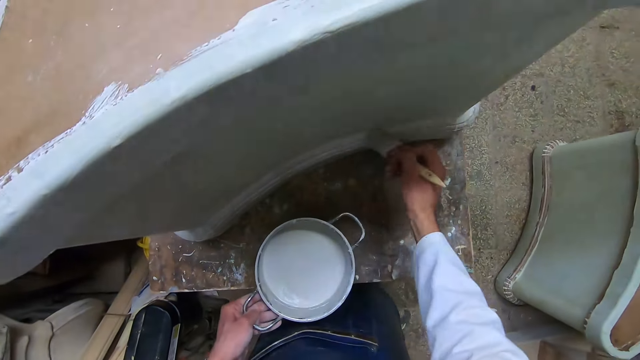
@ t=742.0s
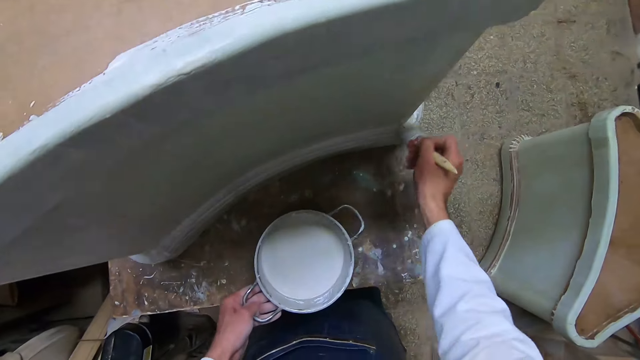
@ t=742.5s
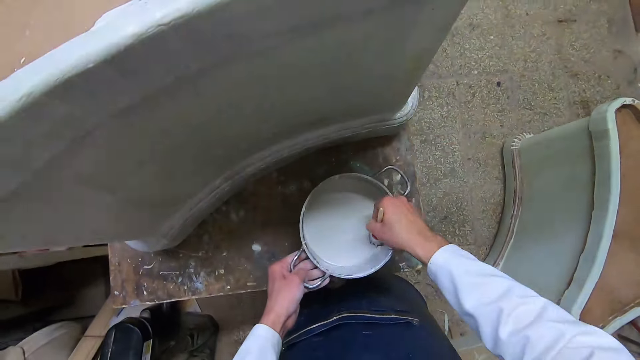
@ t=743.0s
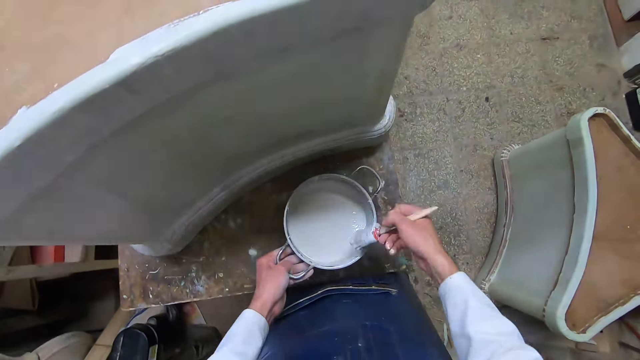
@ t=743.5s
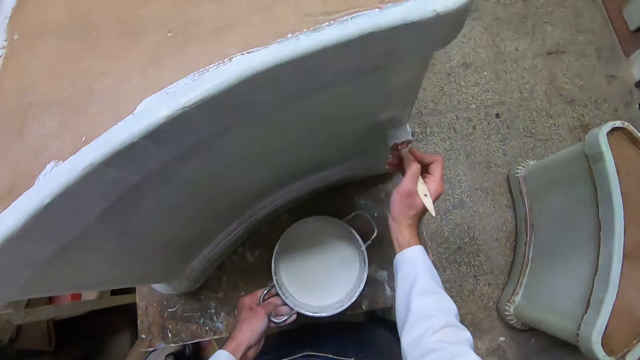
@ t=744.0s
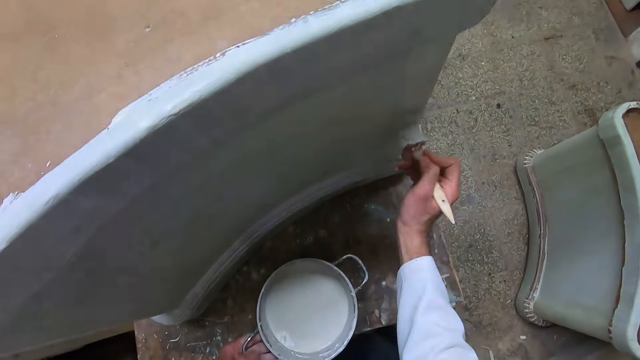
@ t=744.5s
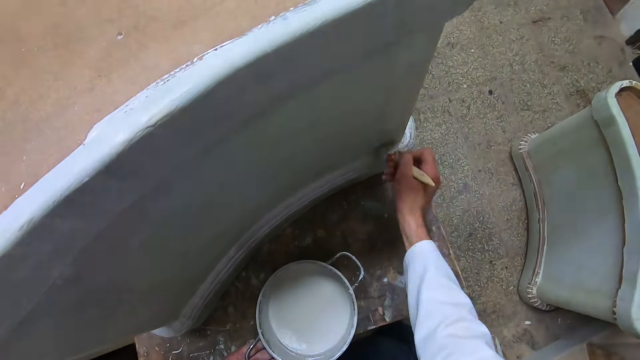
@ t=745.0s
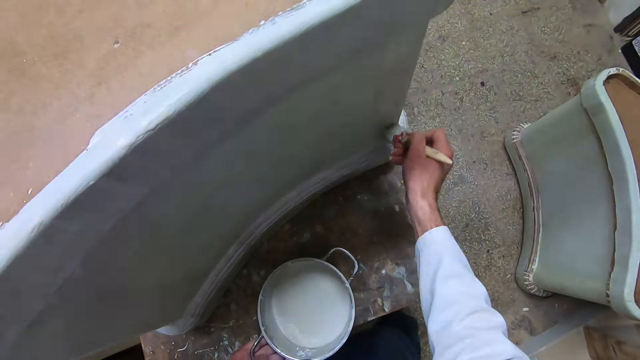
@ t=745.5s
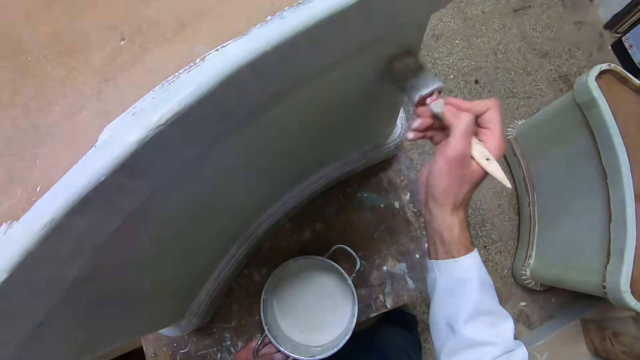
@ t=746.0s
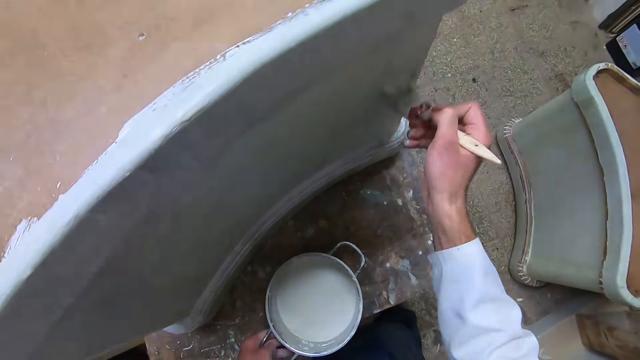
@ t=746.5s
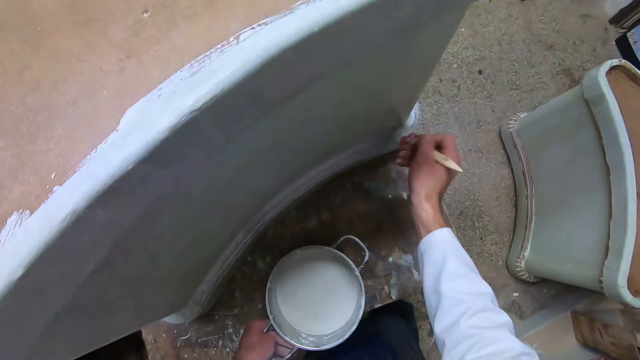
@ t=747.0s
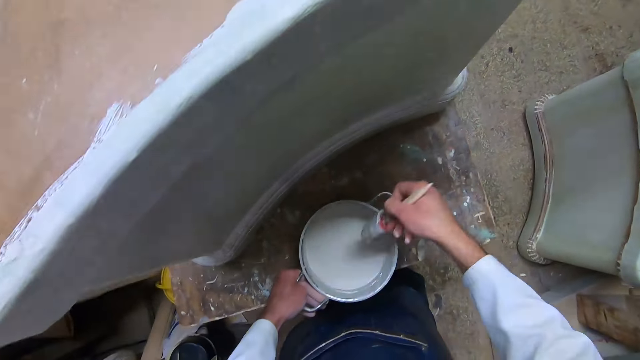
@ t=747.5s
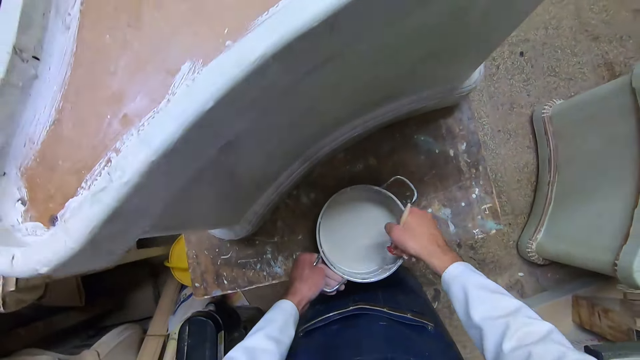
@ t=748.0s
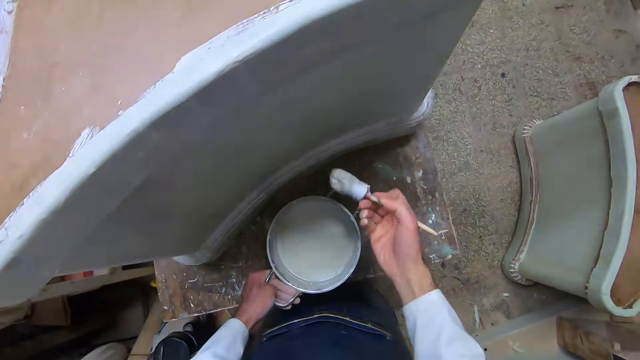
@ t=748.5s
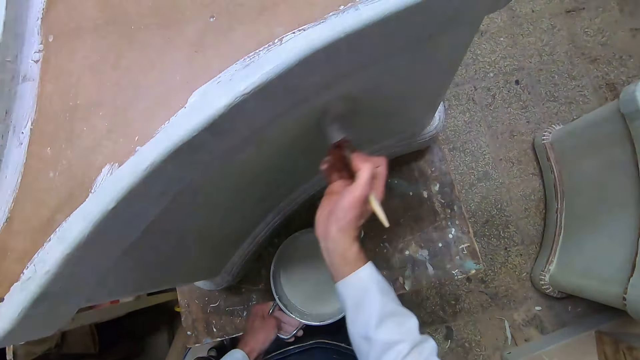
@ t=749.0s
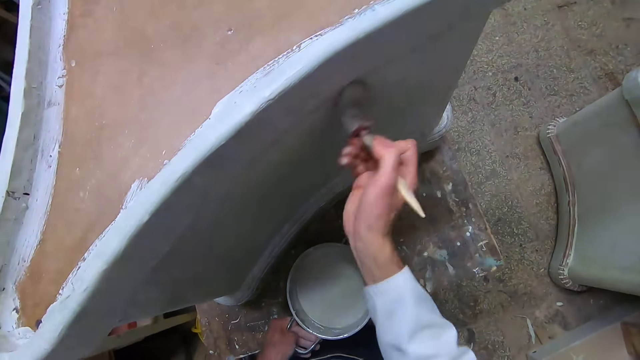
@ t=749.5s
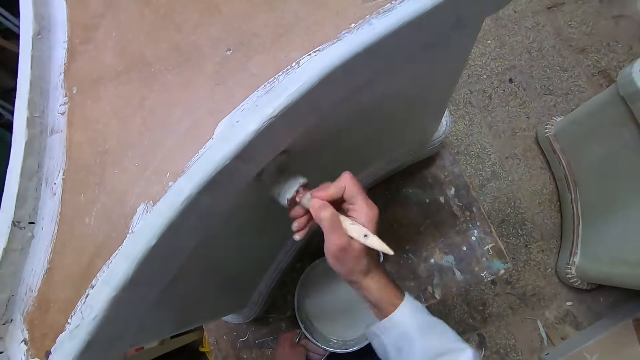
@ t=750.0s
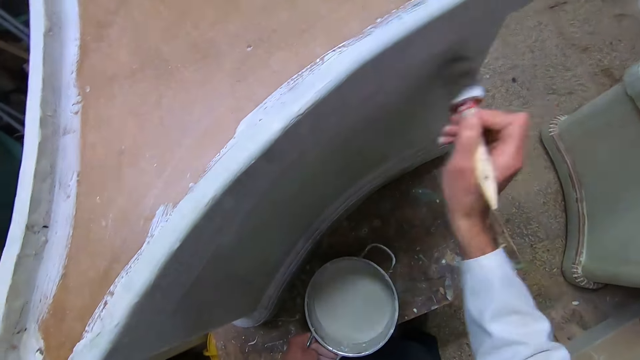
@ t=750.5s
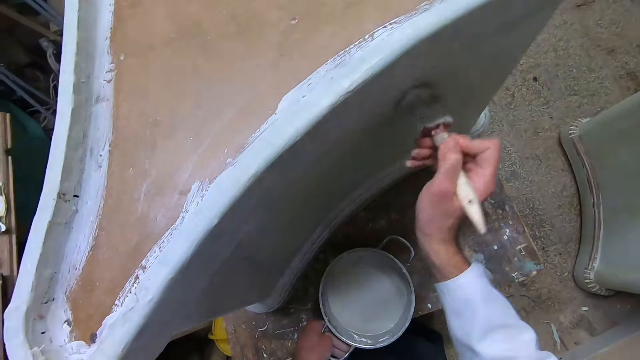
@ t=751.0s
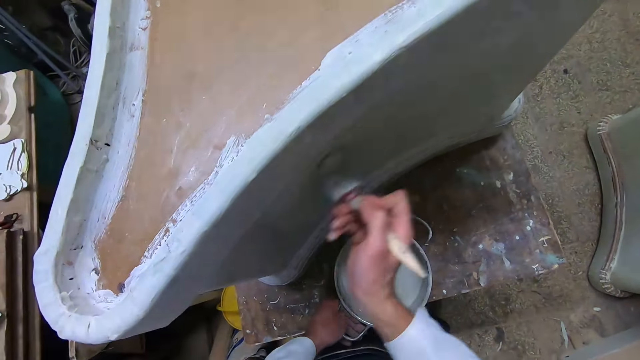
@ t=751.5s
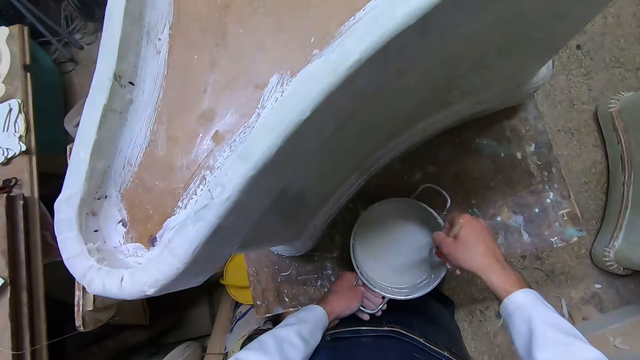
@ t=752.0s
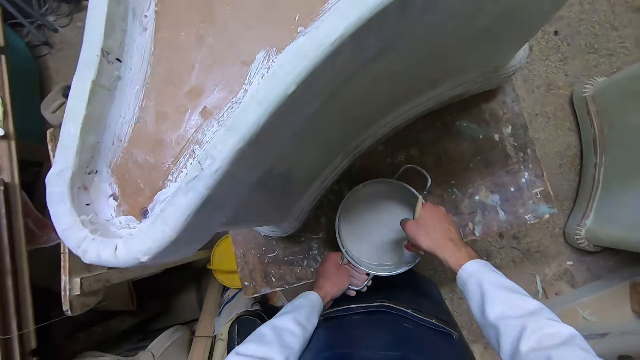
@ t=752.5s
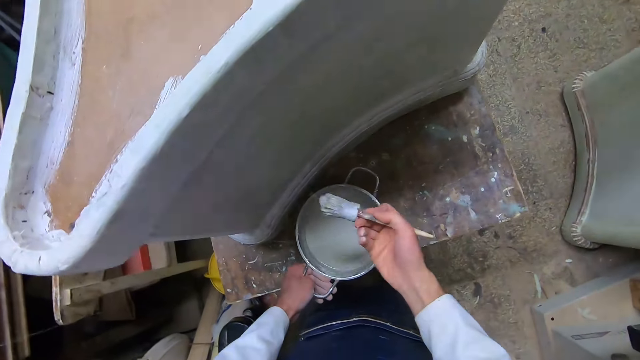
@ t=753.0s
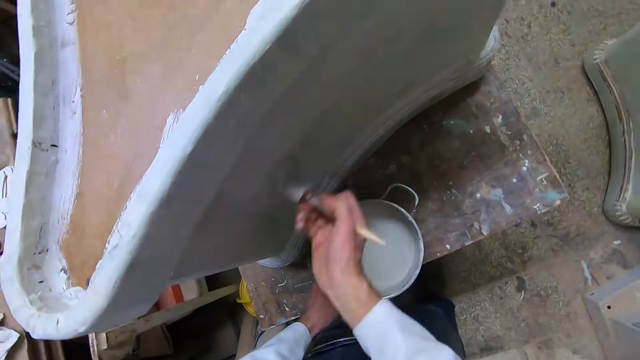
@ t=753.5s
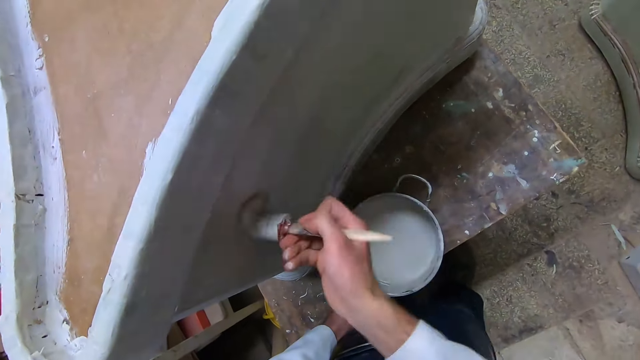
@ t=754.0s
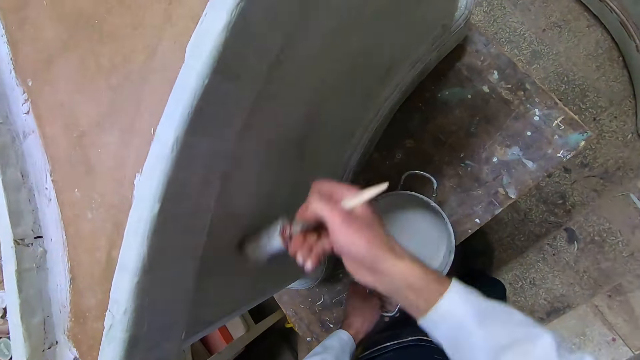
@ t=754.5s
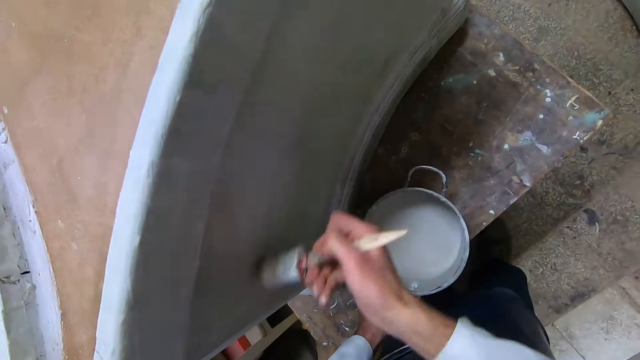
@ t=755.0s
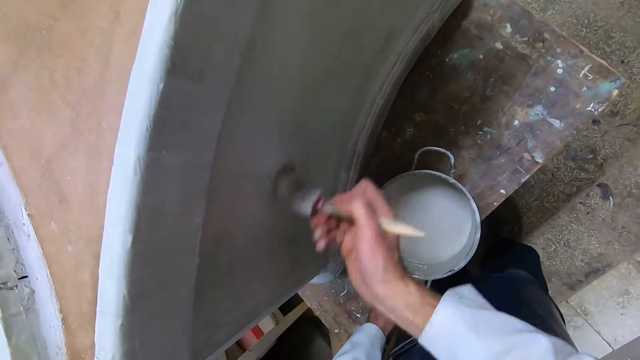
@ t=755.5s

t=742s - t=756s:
The camera wearer dips the brush into the liquid paint in the pot with his right hand. He lifts up the brush. He applies the liquid paint on the furniture or construct with the brush in his right hand. He places the pot on the table with his left hand. He paints the construct. He dips the brush into the liquid paint in the pot with his right hand. He lifts up the brush. He applies the liquid paint on the furniture with the brush in his right hand. He dips the brush into the liquid paint in the pot with his right hand. He lifts up the brush. He applies the liquid paint on the furniture with the brush in his right hand.

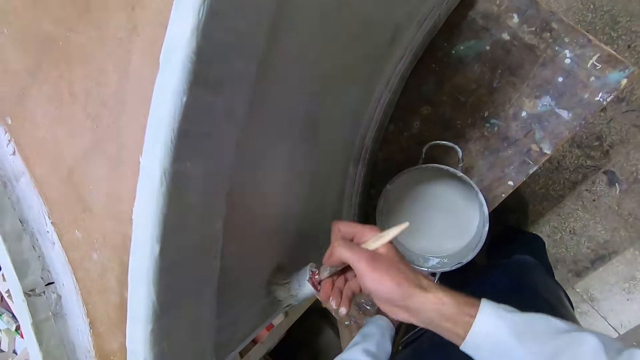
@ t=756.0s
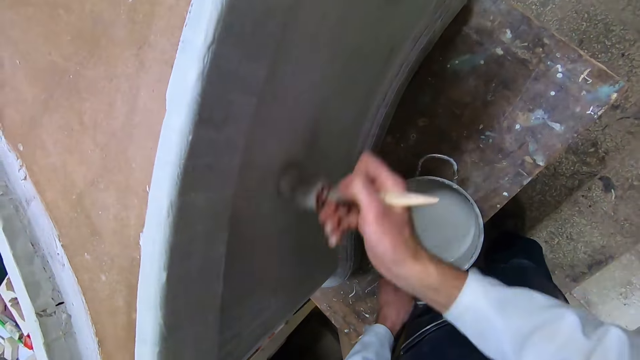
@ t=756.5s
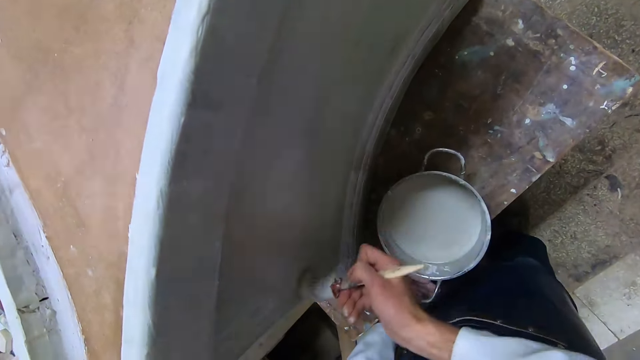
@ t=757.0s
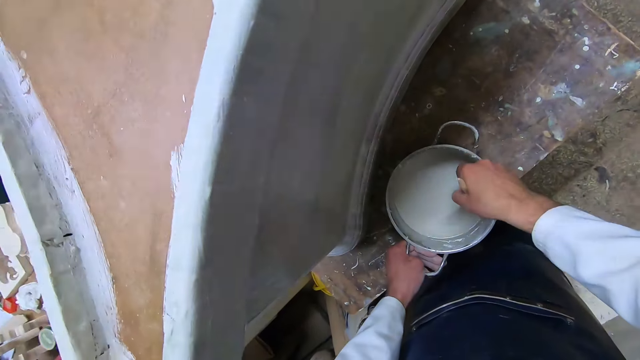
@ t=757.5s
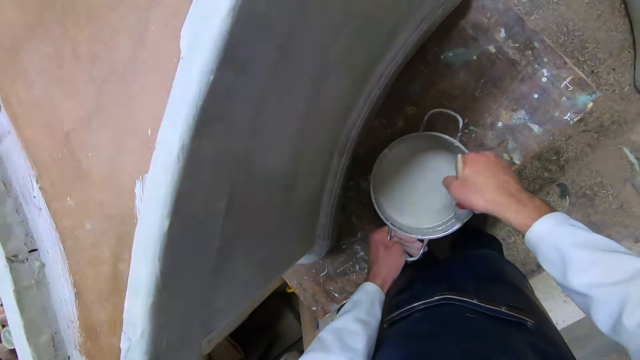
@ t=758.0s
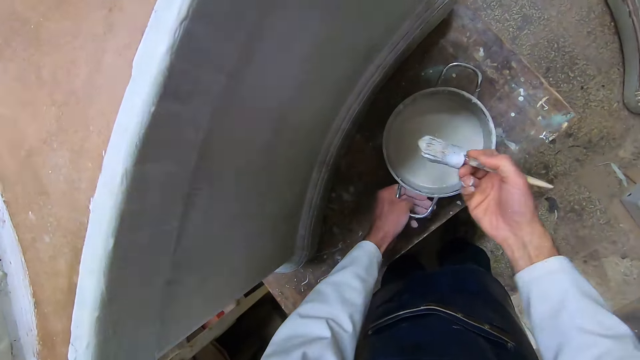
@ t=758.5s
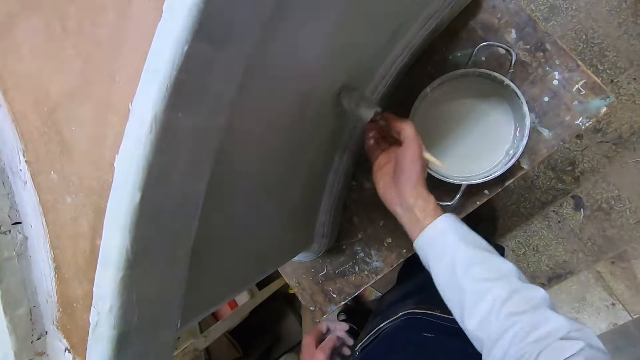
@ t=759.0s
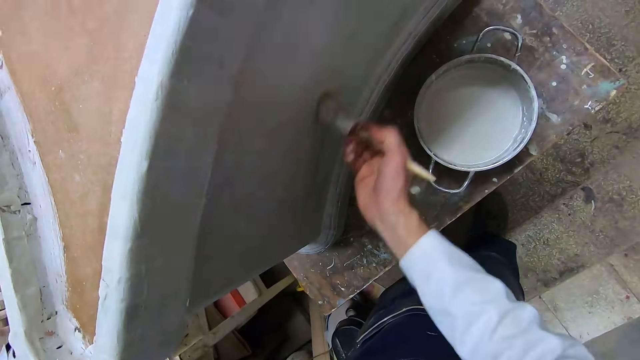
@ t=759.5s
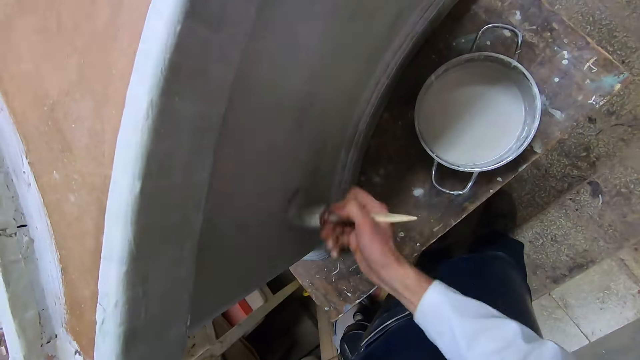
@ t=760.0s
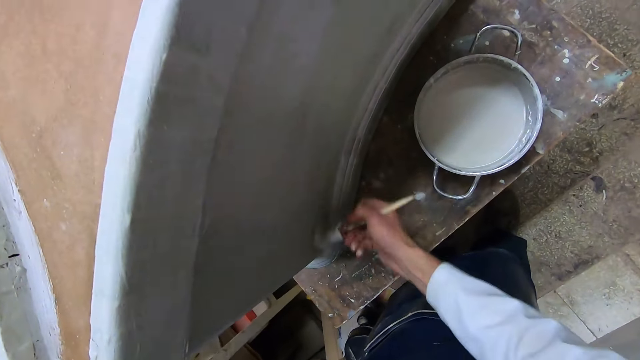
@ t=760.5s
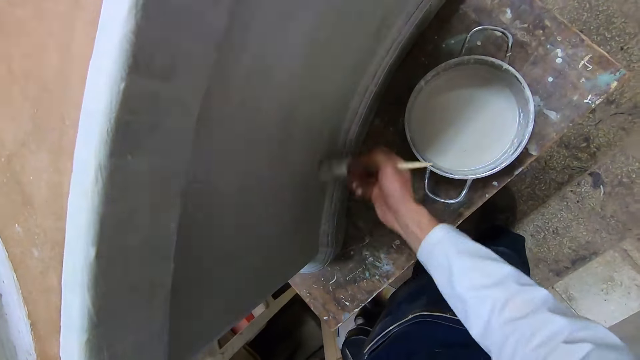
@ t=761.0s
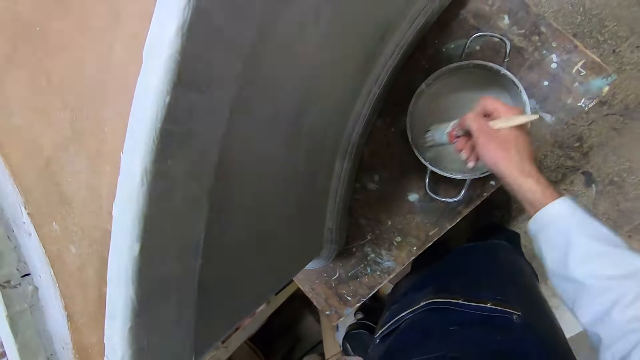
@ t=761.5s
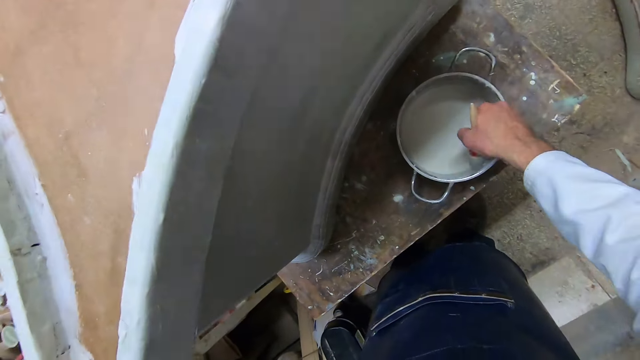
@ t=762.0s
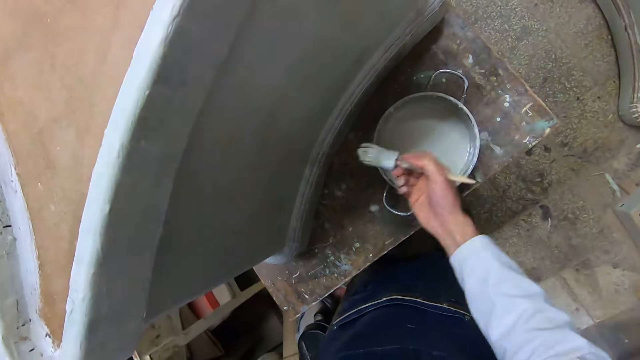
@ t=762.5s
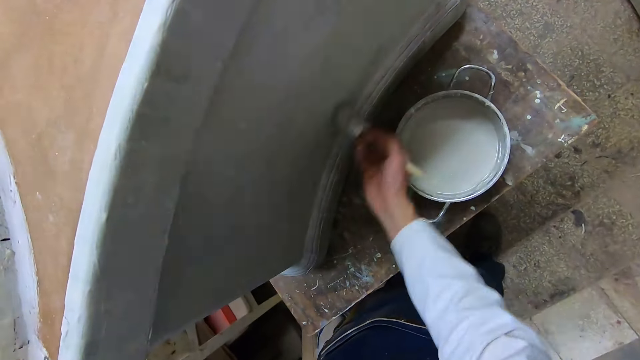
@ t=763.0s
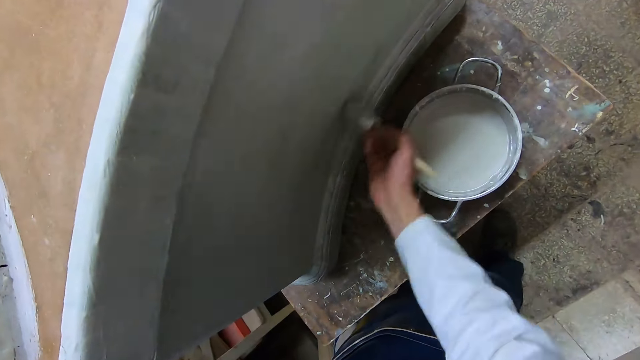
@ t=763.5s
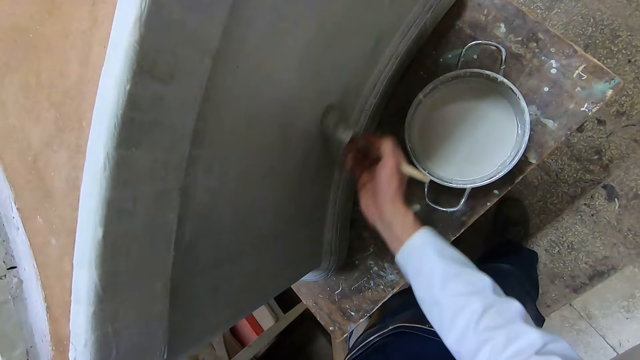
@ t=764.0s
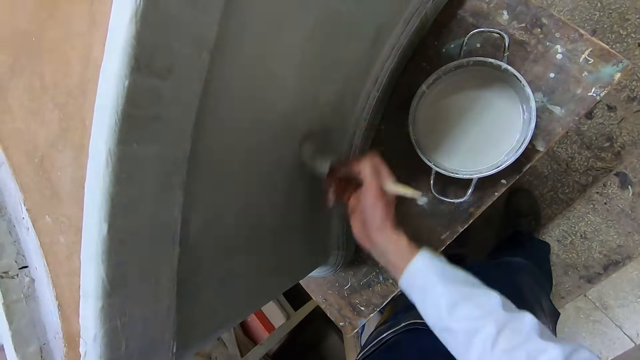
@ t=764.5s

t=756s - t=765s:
The camera wearer dips the brush or paint brush into the liquid paint in the pot with his right hand. He repositions the pot on the table towards the edge of the table with his left hand. He lifts up the paint brush. He removes his left hand from the pot. He applies the liquid paint on the furniture with the brush in his right hand. He dips the brush into the liquid paint in the pot with his right hand again. He lifts up the pot or container. He applies the liquid paint on the furniture with the brush in his right hand again.
